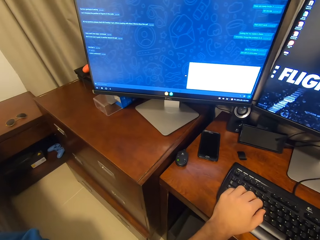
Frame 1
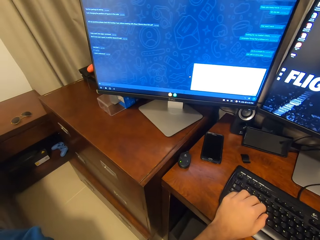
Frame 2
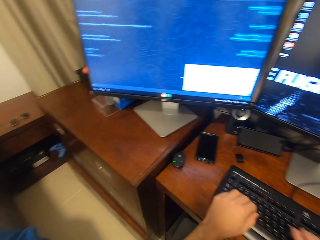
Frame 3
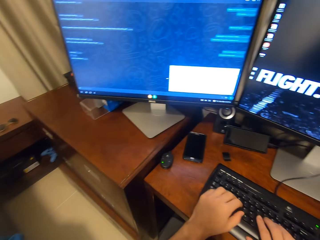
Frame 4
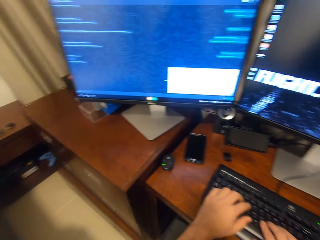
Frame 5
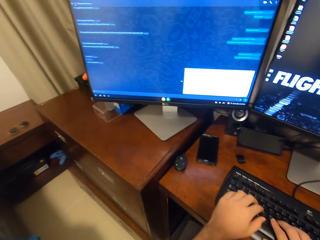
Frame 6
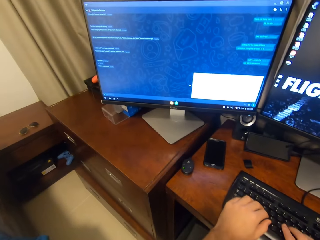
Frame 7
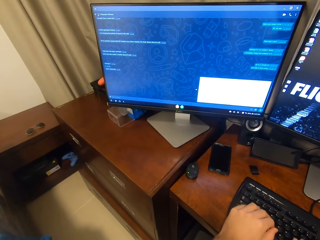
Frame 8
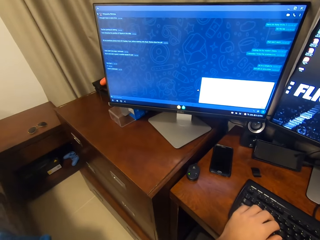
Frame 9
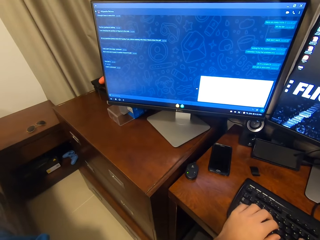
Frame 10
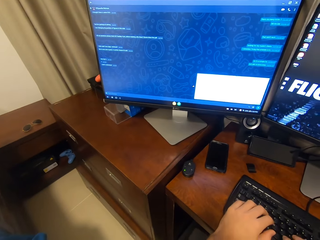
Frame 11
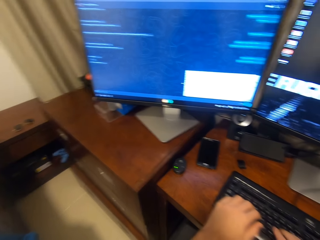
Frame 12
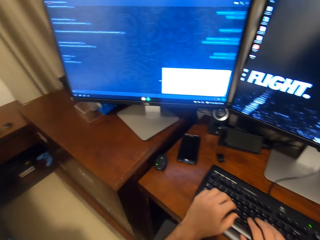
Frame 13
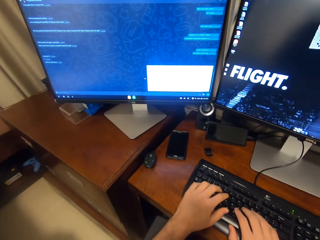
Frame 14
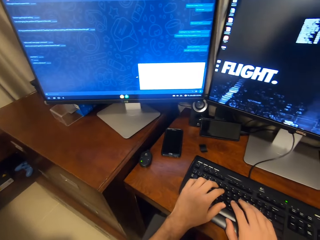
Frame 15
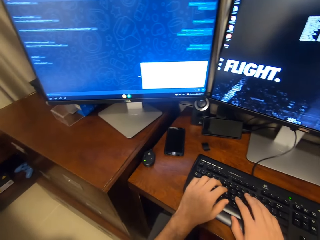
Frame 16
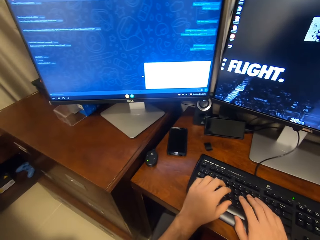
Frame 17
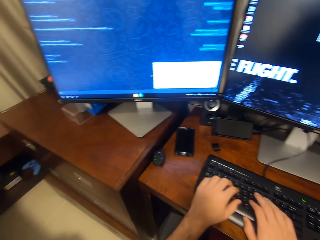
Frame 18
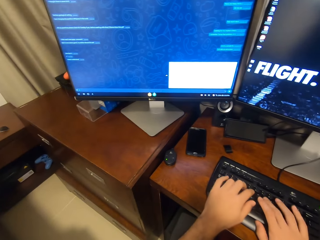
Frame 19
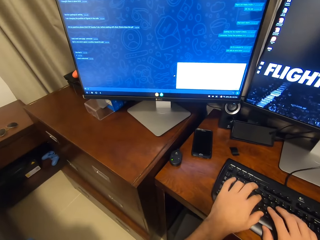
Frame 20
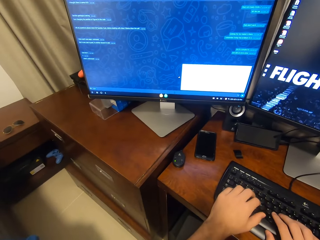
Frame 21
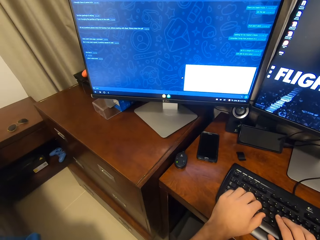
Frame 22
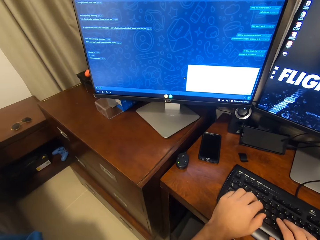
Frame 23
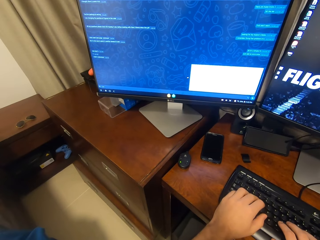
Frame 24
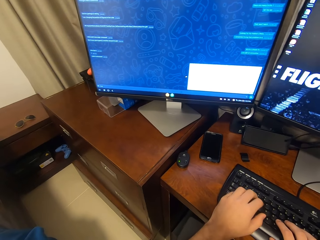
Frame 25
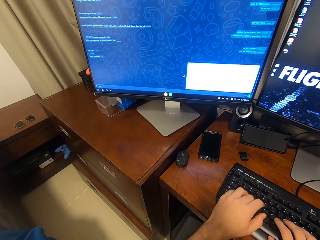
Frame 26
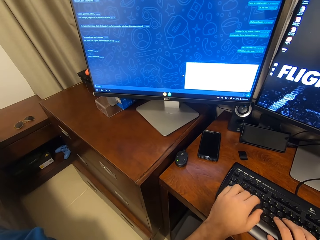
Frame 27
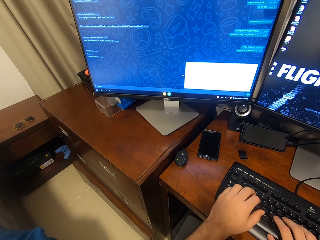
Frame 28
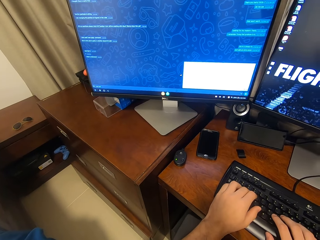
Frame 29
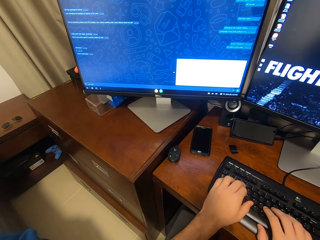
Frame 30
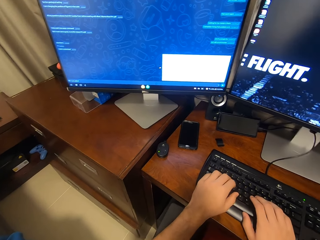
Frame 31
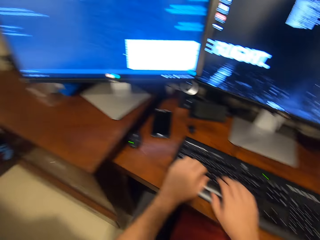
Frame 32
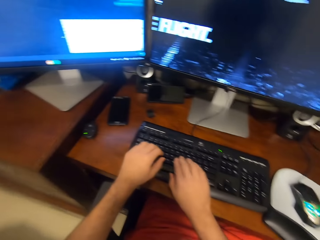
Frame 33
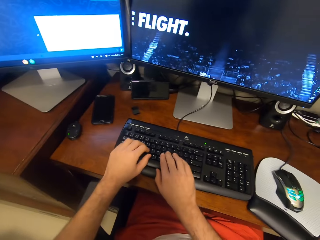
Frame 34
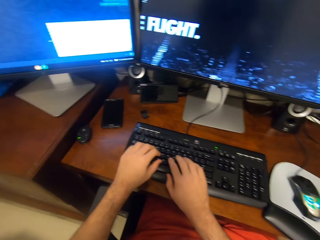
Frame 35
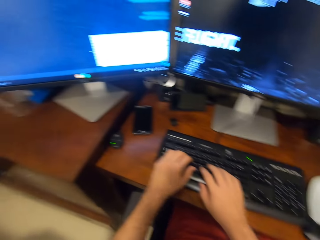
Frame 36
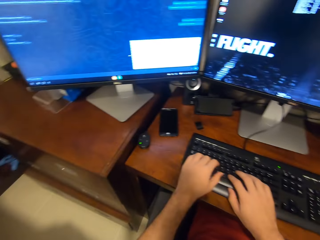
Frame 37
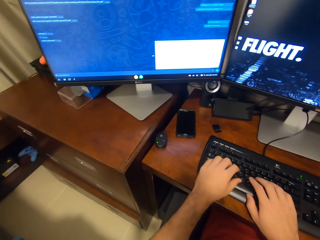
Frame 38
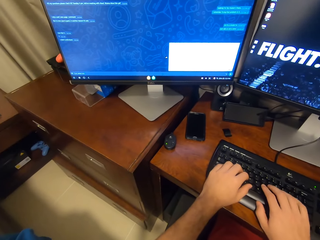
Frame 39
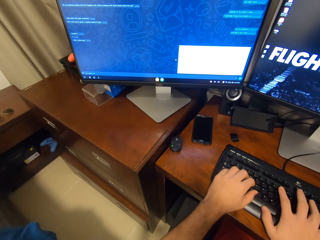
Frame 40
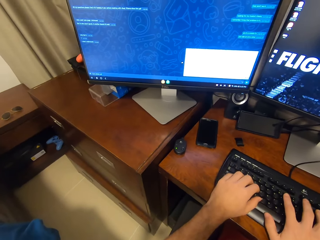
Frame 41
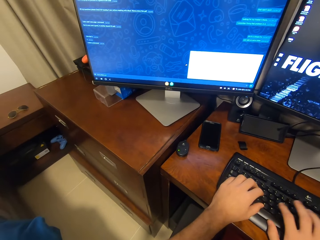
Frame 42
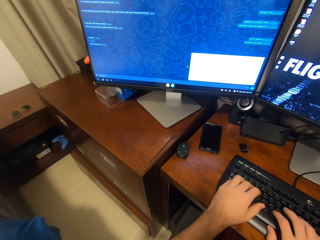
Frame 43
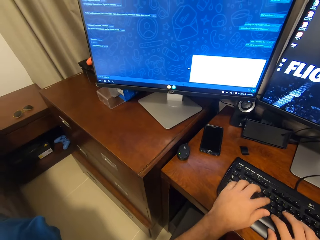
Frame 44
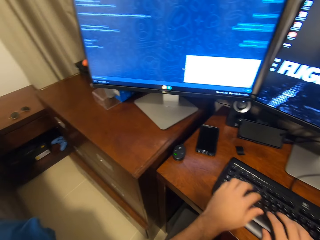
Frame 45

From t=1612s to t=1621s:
The camera wearer types on the keyboard attached to the desktop computer with his left hand.

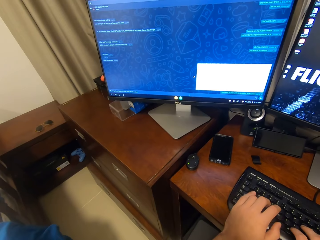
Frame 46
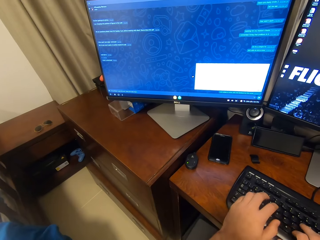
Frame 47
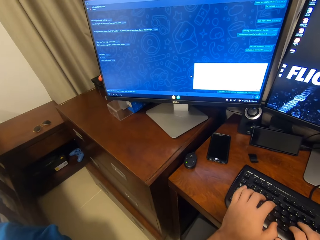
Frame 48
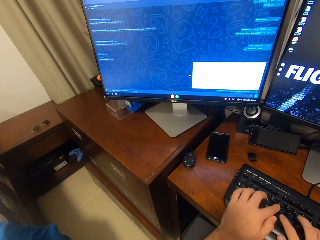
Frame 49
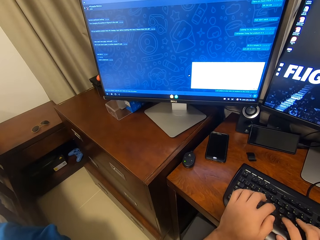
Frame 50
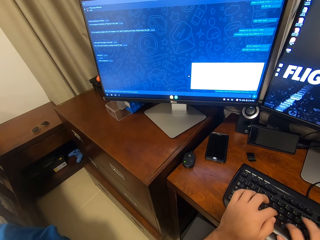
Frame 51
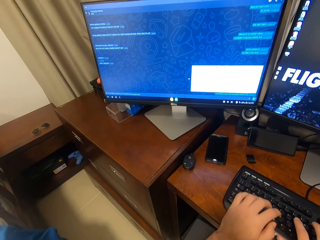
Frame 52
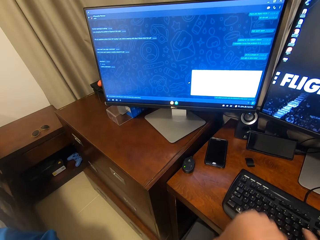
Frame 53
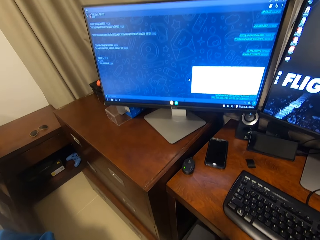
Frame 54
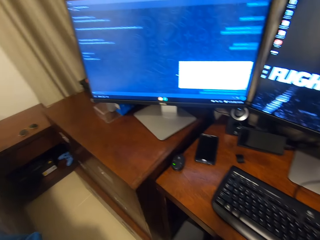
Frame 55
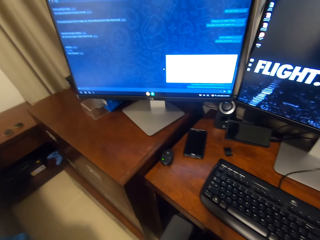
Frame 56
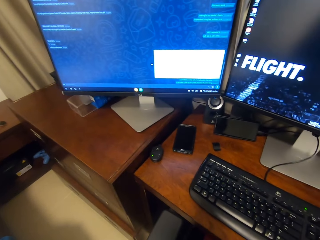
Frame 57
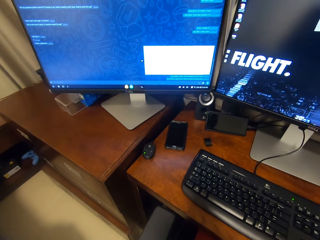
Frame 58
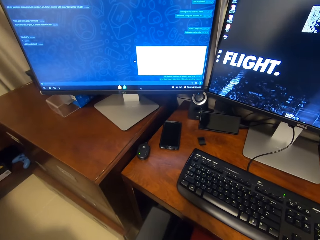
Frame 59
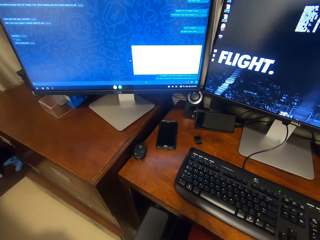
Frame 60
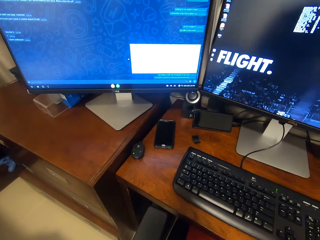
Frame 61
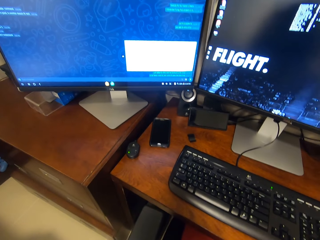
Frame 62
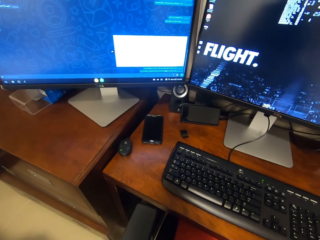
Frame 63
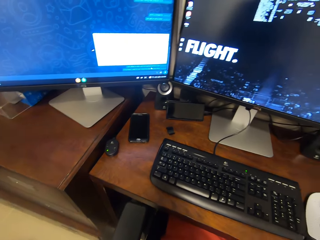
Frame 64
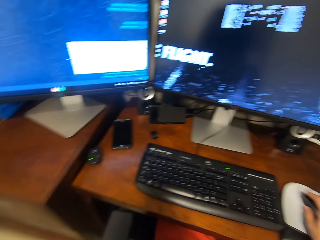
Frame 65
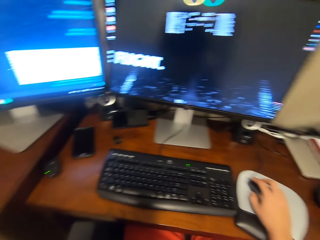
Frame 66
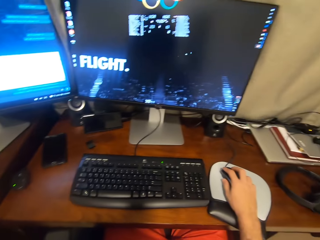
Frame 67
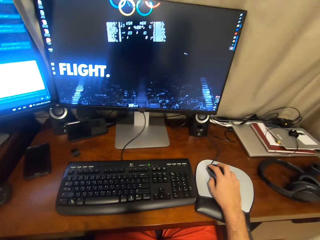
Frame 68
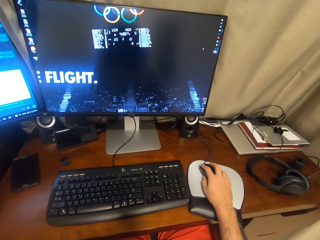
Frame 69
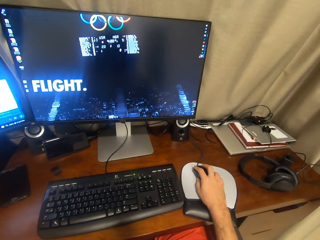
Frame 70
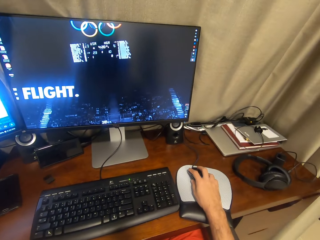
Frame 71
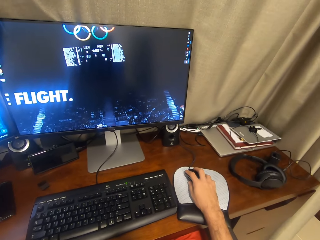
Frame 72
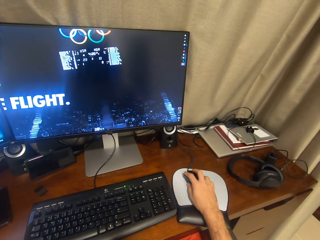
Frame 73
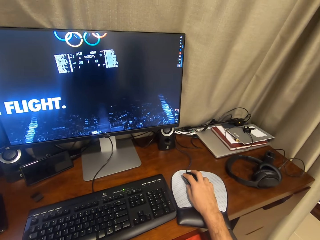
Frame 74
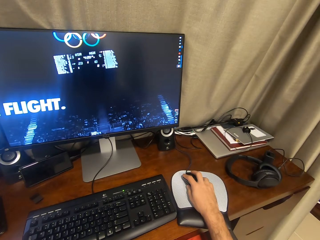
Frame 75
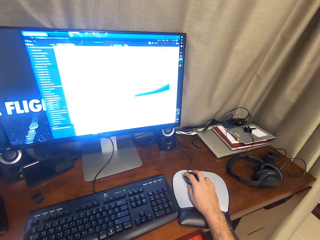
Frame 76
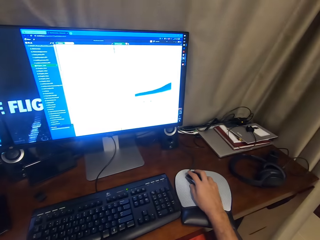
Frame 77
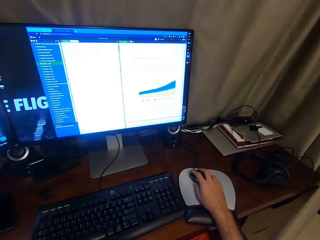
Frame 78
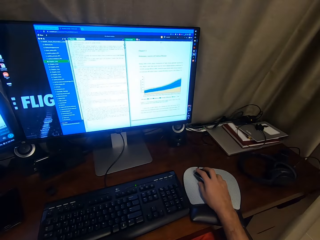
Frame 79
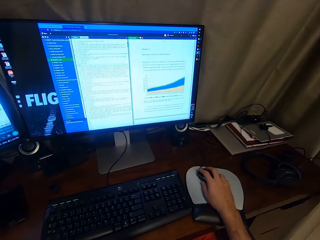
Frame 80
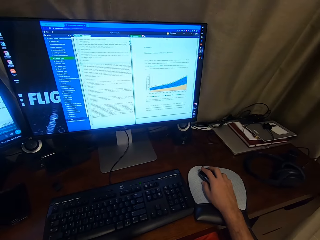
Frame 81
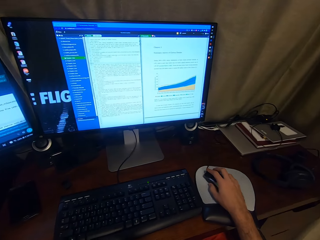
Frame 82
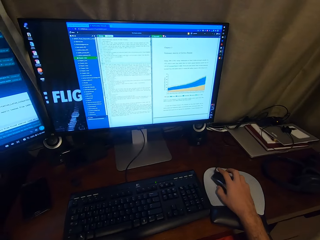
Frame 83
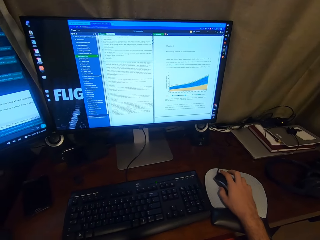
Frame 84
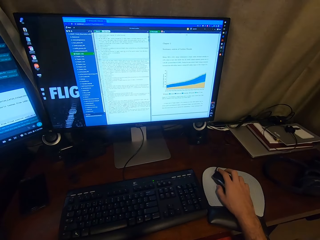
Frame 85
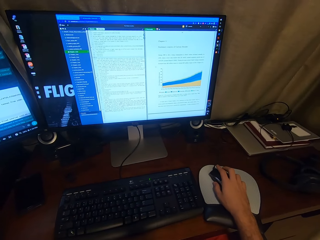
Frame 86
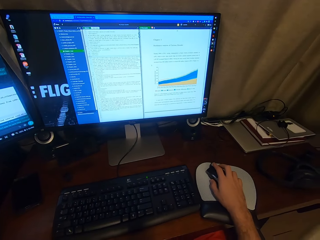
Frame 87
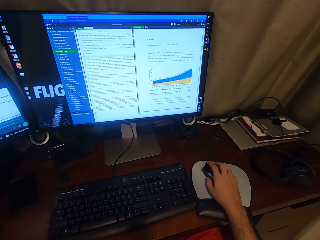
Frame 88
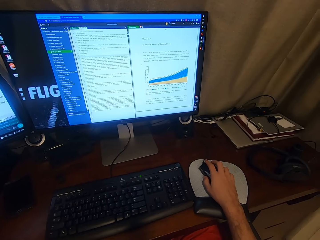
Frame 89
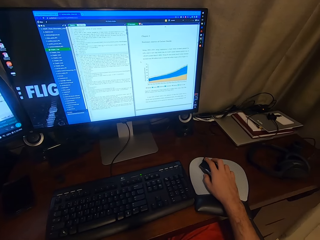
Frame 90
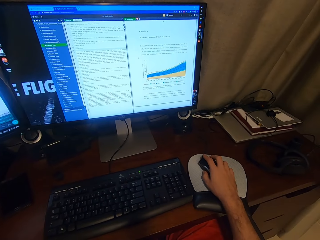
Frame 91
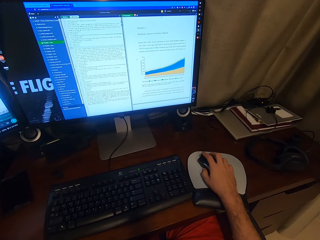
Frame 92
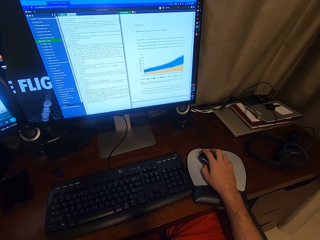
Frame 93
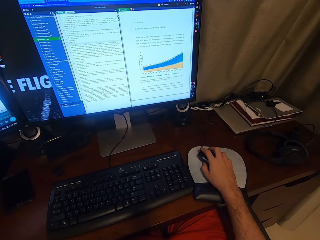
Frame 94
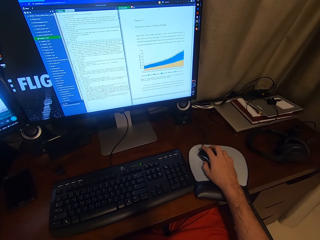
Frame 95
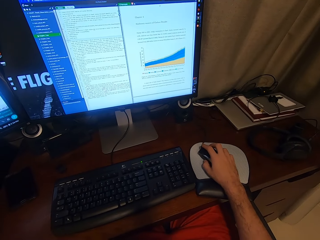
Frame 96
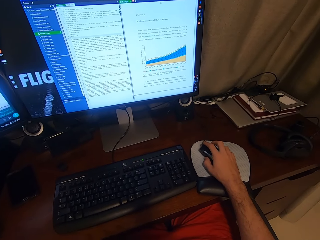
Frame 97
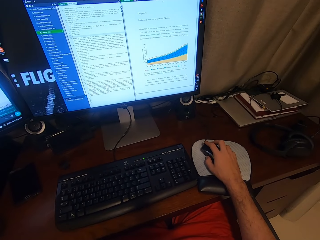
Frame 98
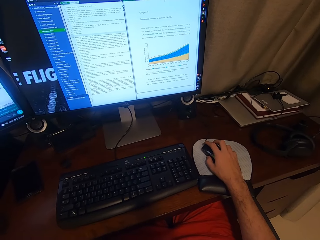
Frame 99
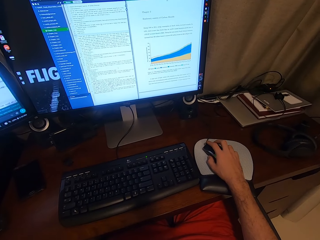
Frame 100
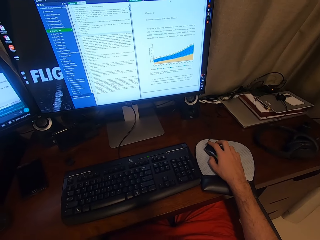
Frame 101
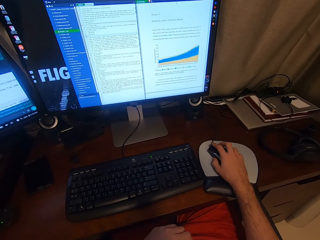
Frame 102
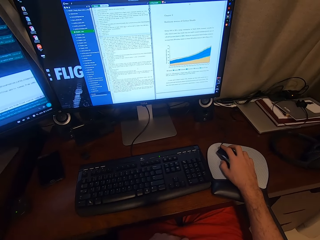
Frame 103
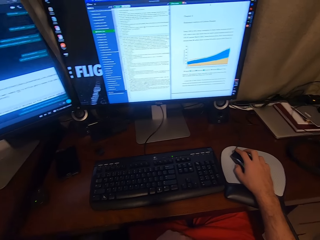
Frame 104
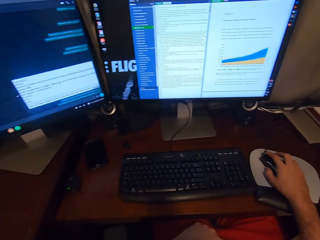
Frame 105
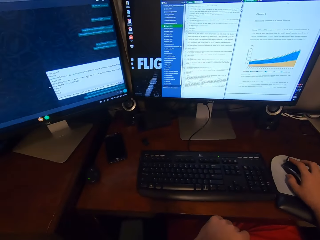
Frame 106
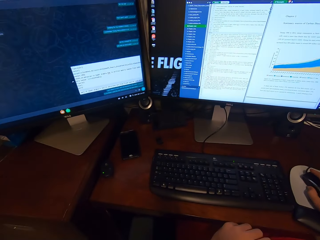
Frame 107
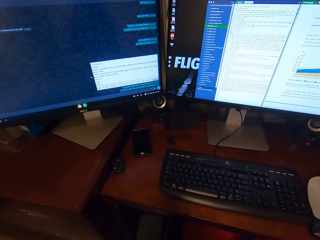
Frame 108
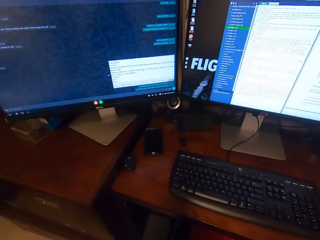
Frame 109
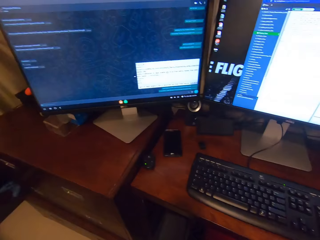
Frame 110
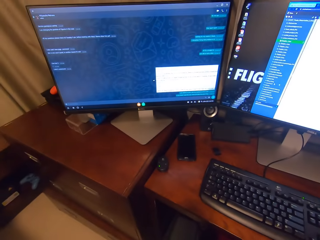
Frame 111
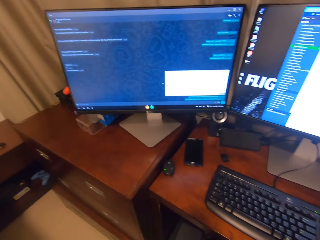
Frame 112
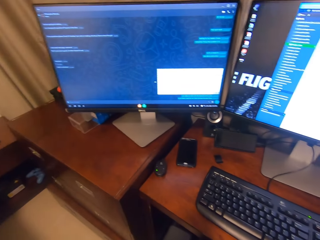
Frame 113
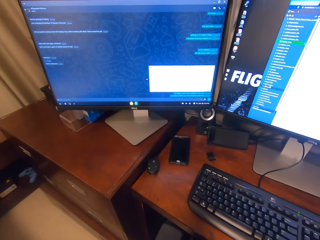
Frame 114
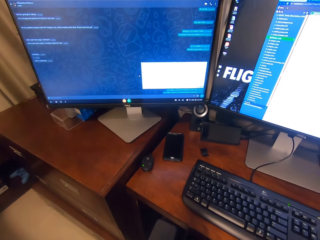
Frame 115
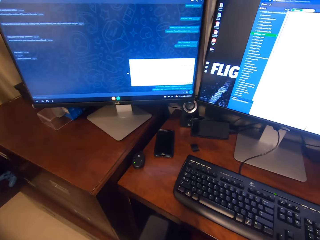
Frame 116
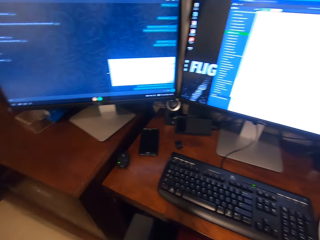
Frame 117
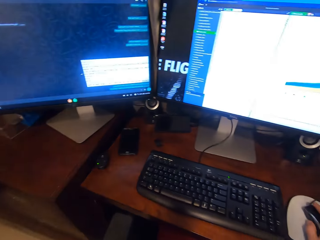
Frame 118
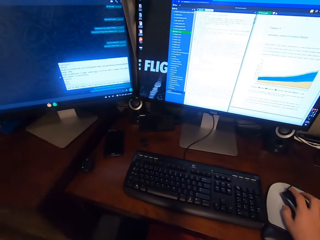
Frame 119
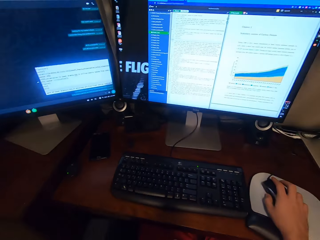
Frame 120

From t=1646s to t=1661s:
The camera wearer removes his hands from the keyboard attached to the desktop computer. He holds a USB mouse attached to the desktop computer with his right hand. He operates the computer using the mouse. He looks towards a monitor. He clicks on the USB mouse attached to the desktop computer with his right hand. He slightly moves the USB mouse in his right hand. He looks towards the monitor.
